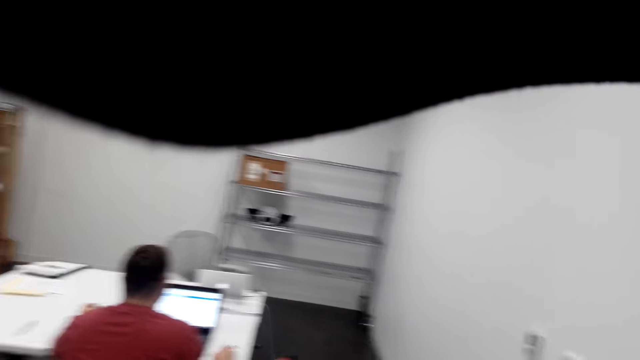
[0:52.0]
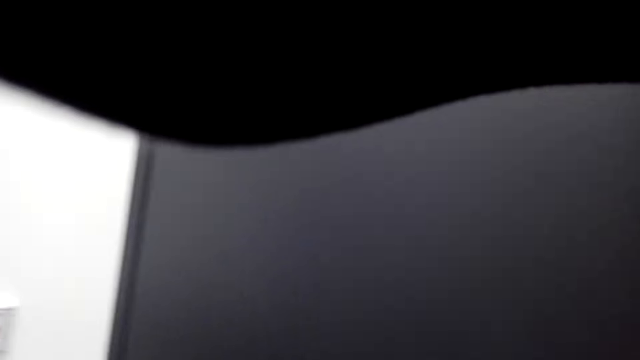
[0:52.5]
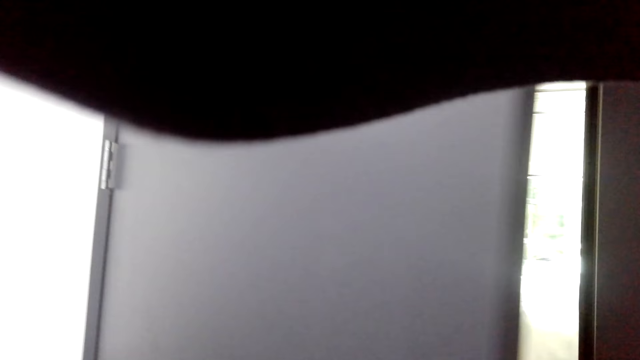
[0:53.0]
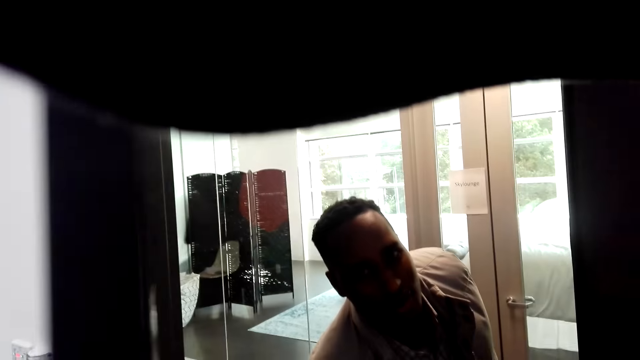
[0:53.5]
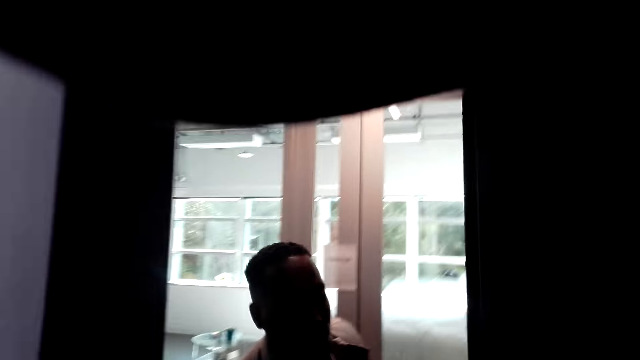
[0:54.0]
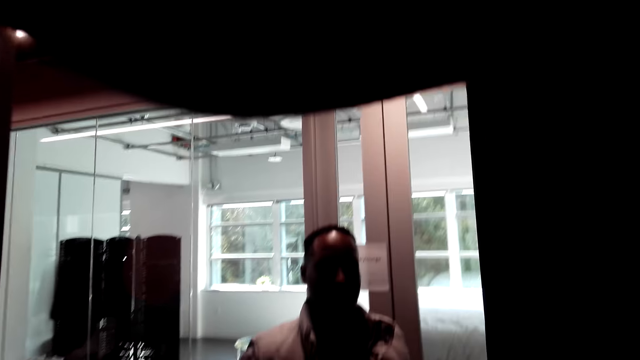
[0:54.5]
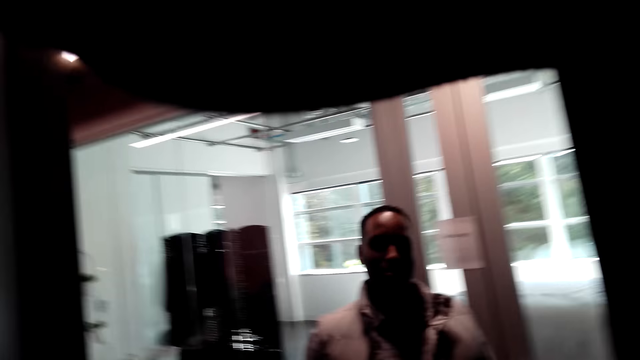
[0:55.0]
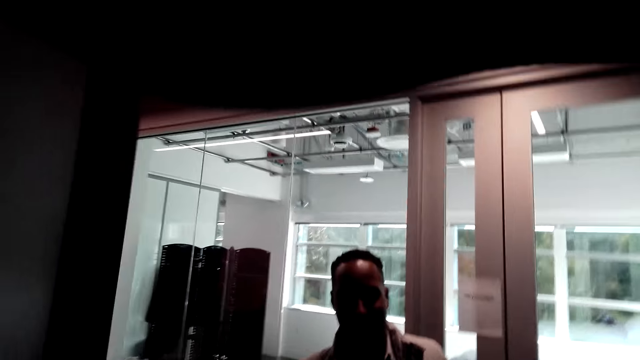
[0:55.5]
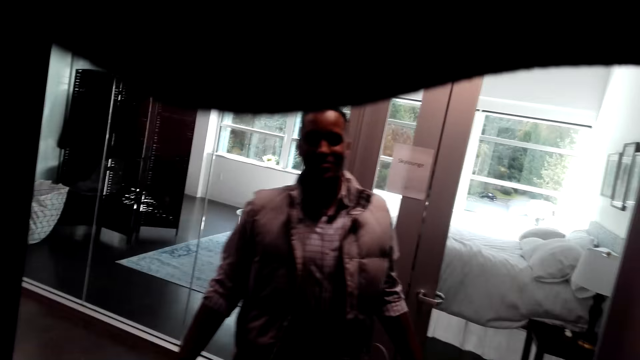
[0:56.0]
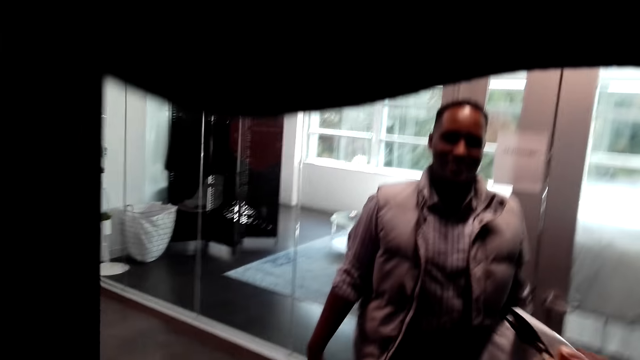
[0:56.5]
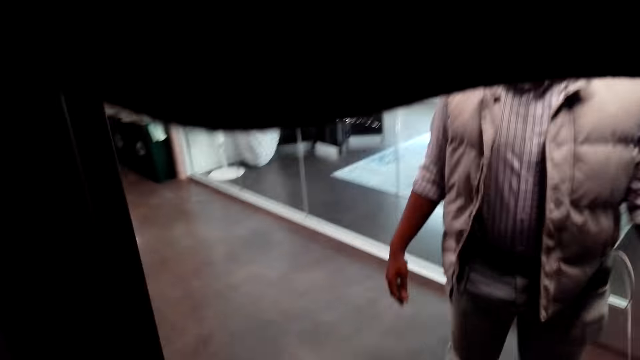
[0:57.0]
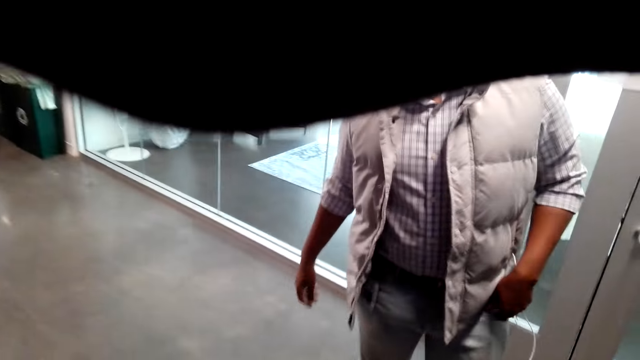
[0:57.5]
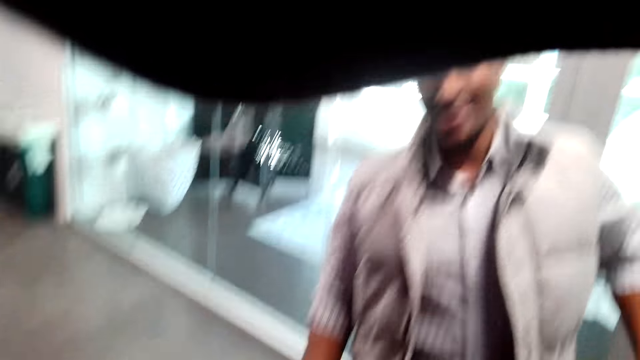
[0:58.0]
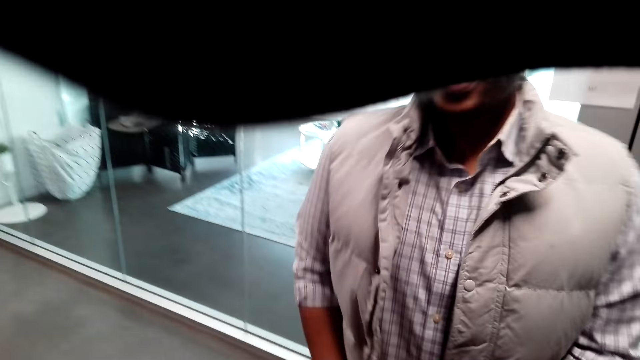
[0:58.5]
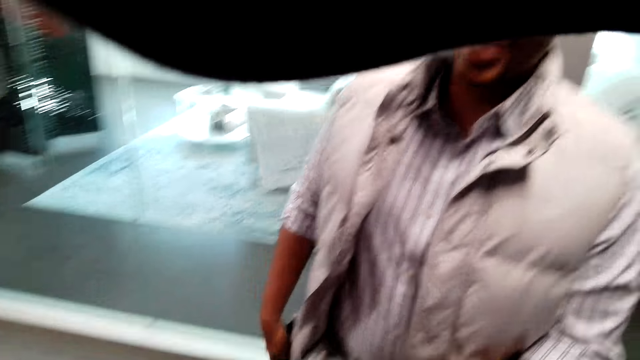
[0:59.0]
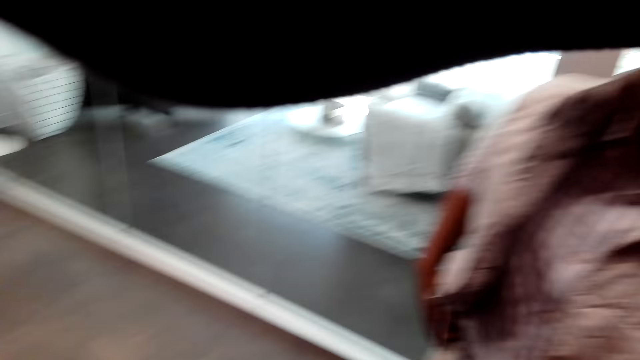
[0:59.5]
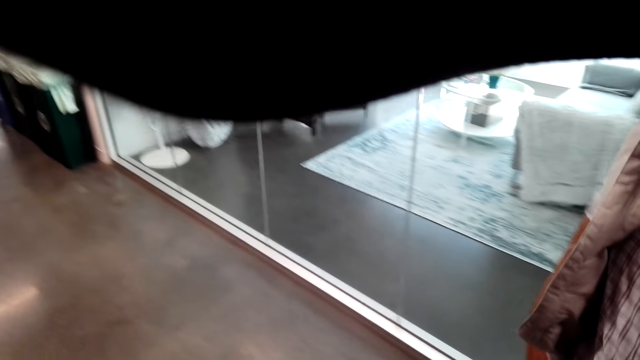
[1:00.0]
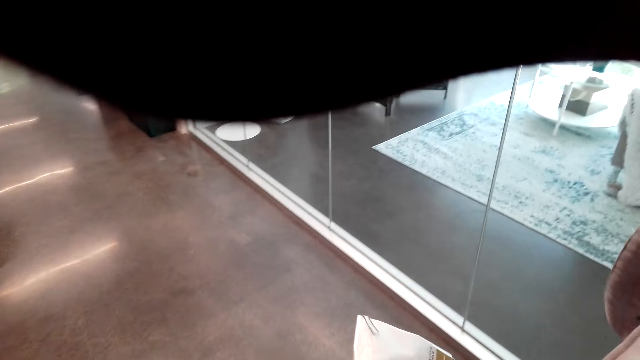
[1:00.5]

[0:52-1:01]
The camera wearer talks with a man. Another man opens the door. The camera wearer talks with the other man. They walk around. The other man talks with the camera wearer.

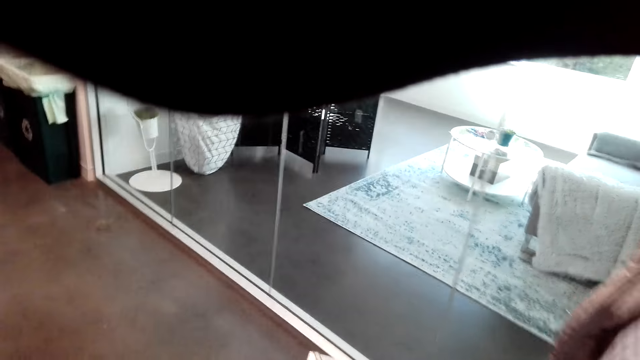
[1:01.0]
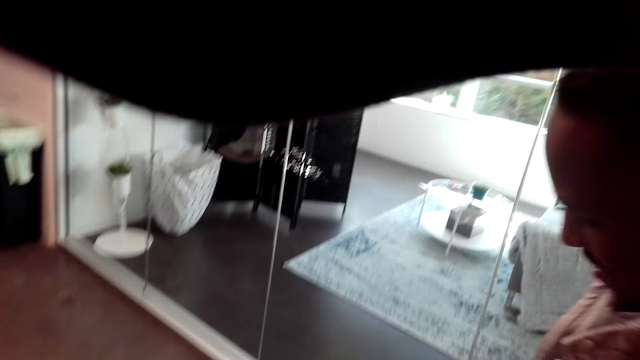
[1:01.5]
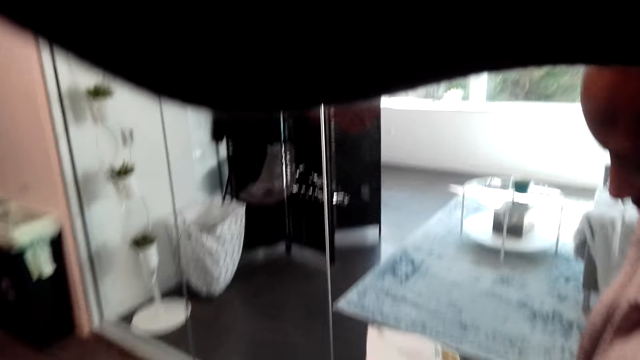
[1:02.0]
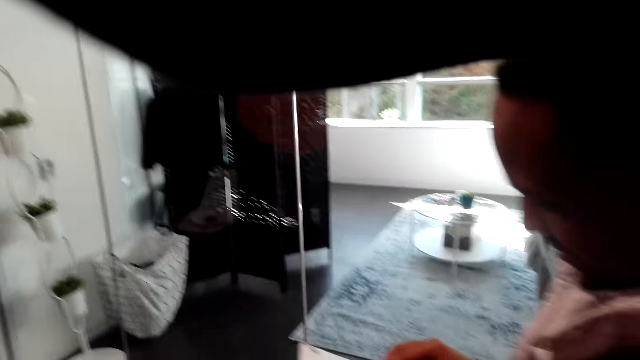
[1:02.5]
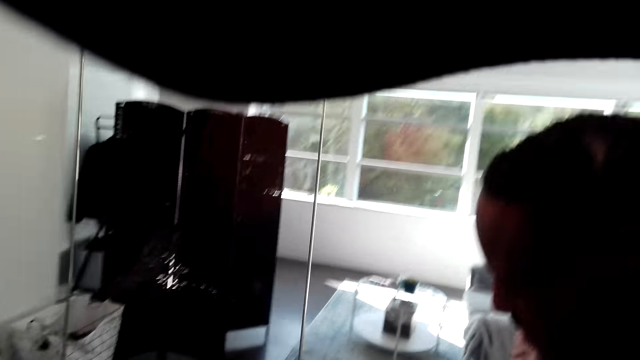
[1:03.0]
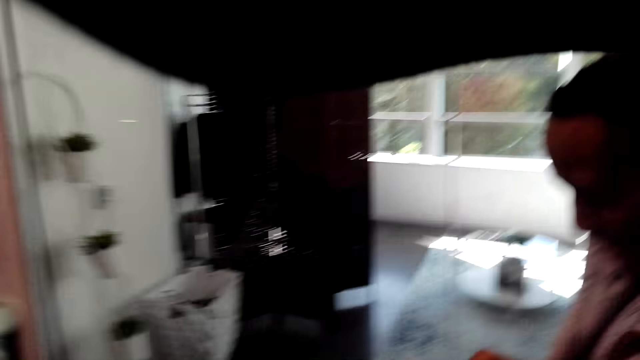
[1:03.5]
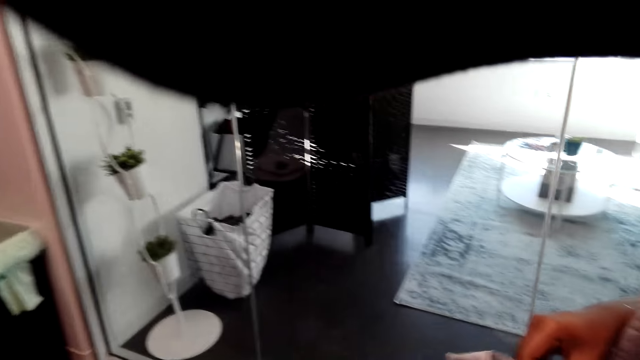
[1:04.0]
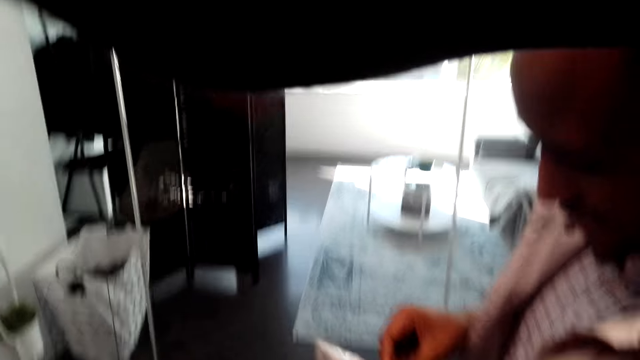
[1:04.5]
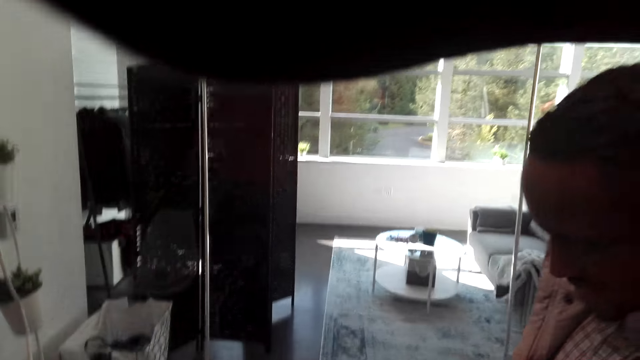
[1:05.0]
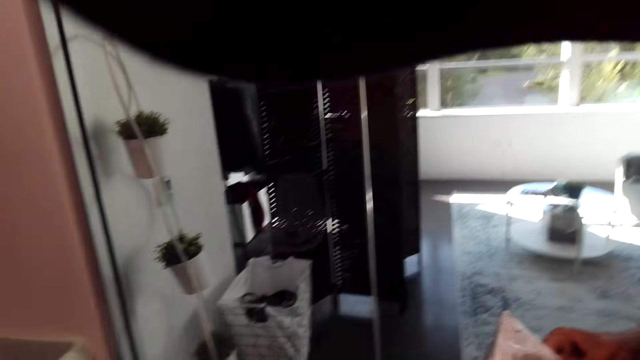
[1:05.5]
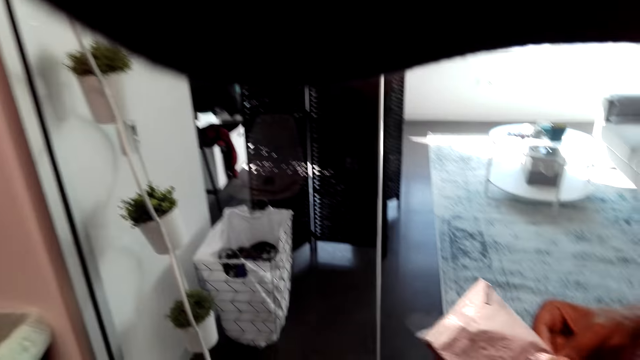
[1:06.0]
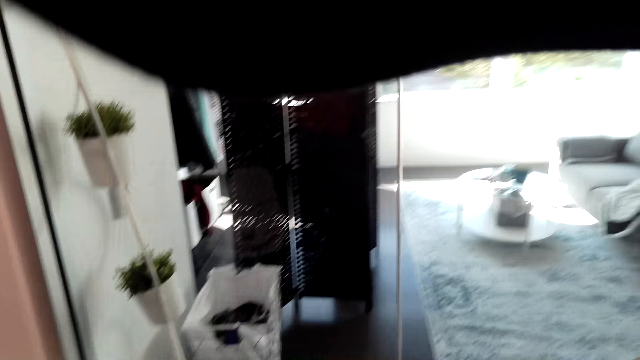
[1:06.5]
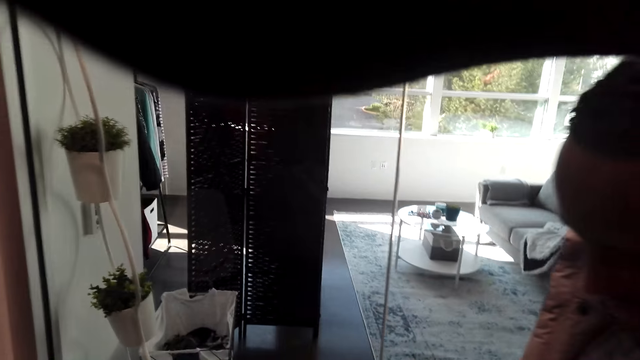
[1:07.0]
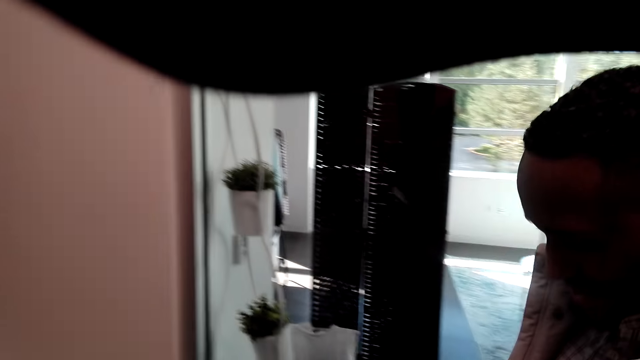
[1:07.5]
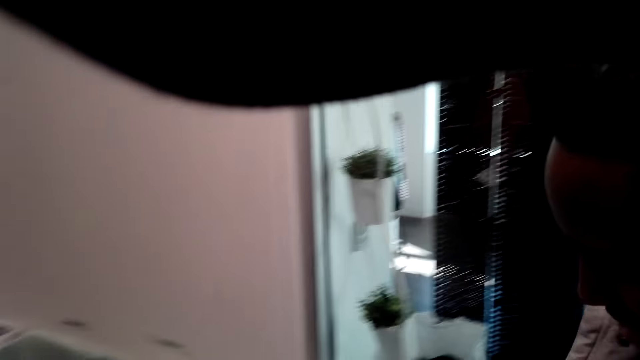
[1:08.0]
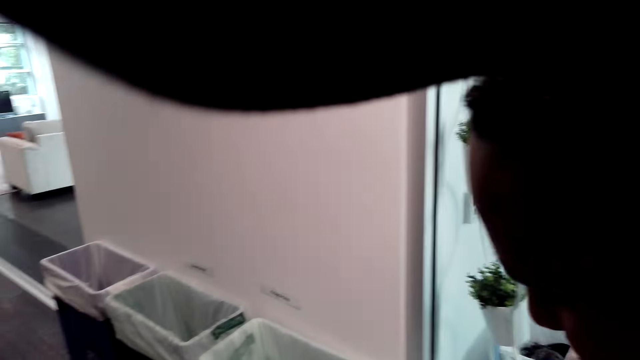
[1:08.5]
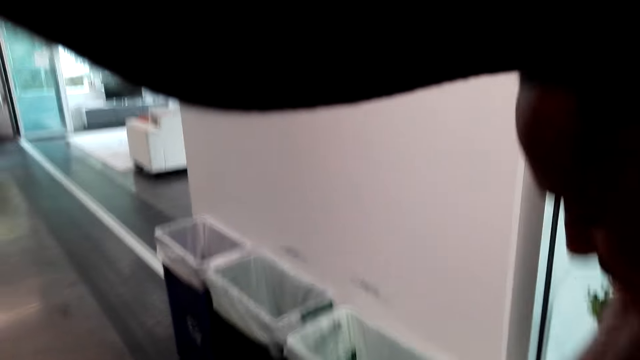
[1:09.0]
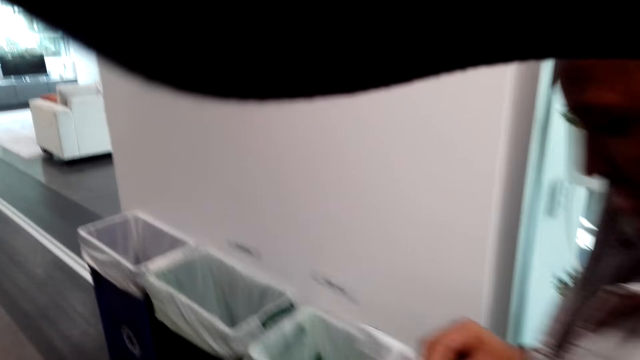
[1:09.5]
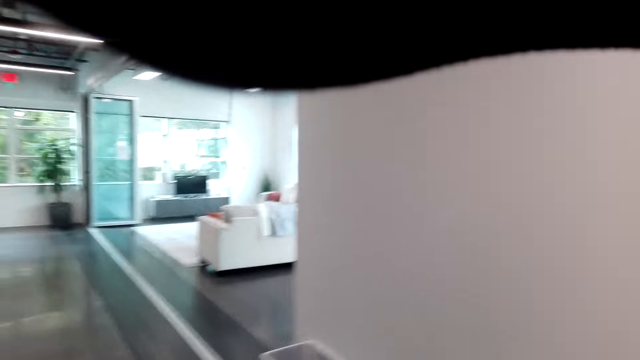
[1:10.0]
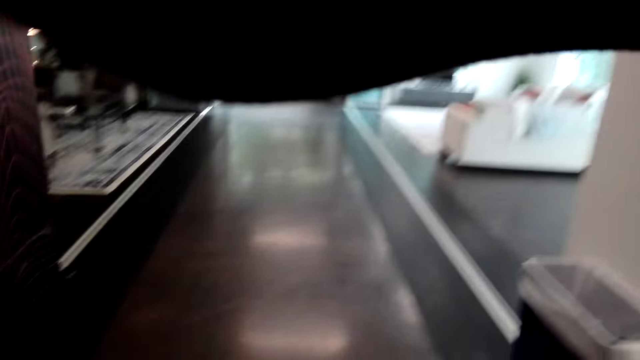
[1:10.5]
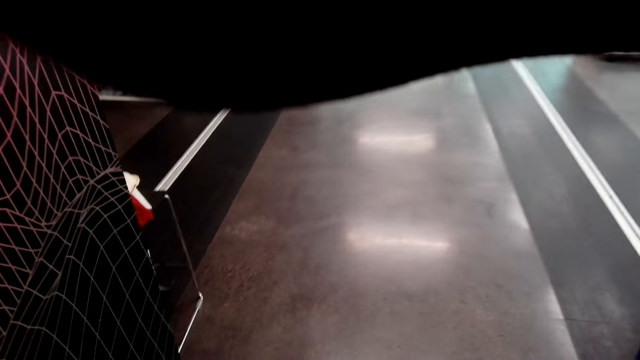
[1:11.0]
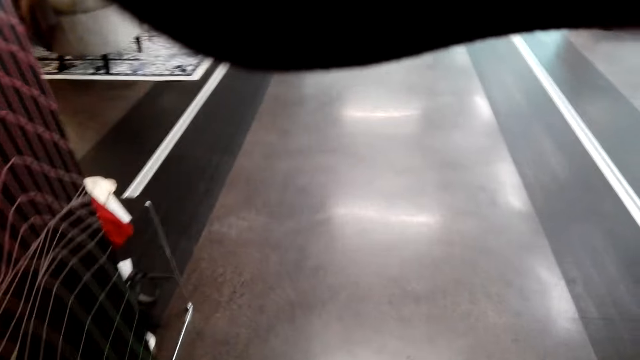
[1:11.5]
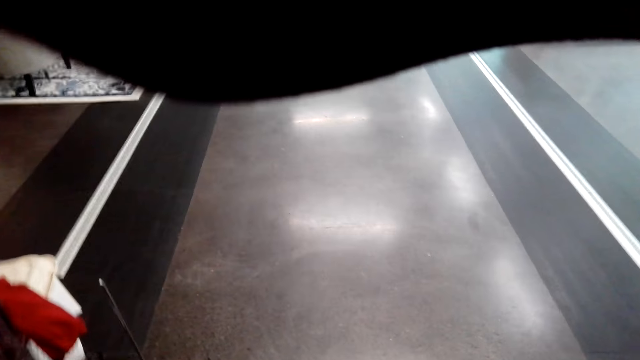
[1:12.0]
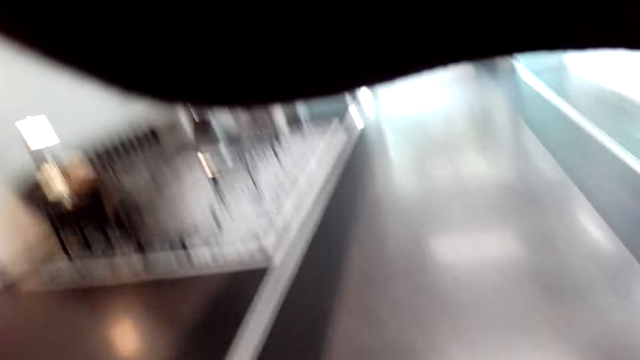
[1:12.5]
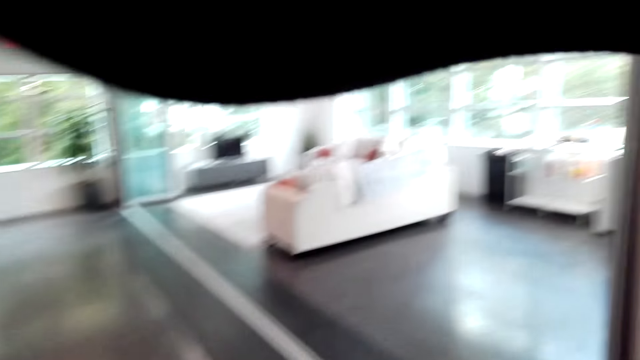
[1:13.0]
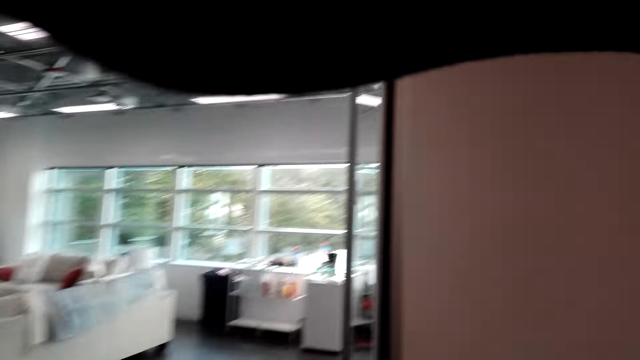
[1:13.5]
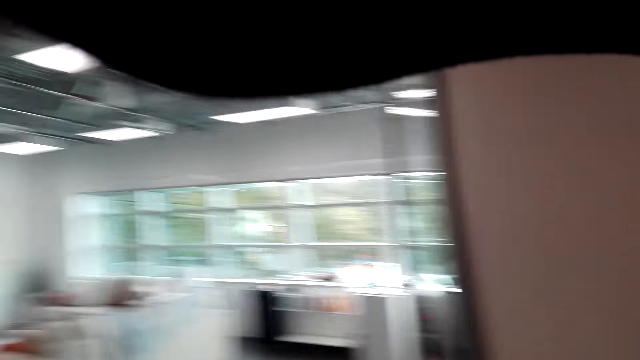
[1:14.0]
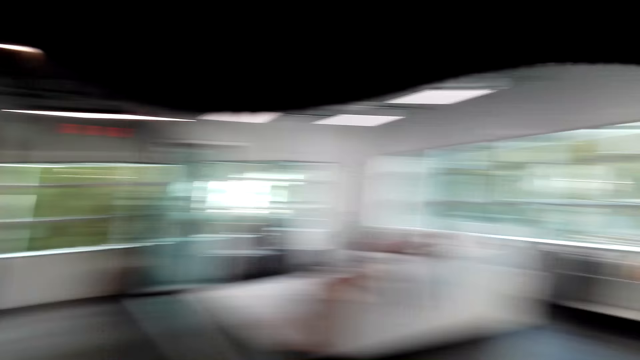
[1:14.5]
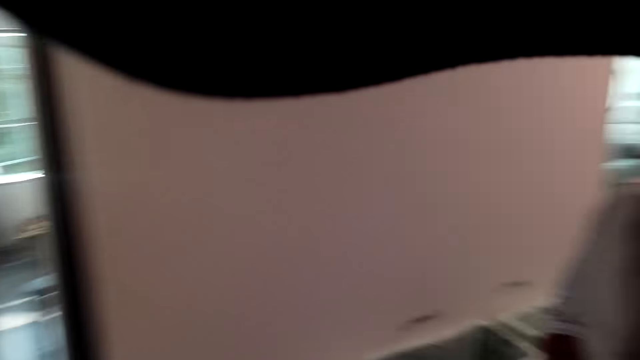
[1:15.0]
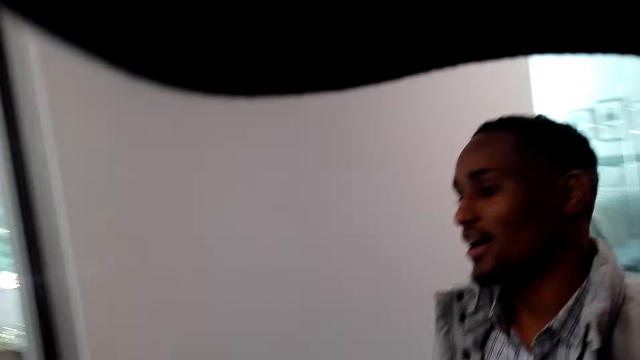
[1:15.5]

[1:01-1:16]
The camera wearer talks with a man. They give the man something. The man walks around with the camera wearer. The camera wearer moves around the room. The man talks with the camera wearer, walks around the room, holds a book and talks with the camera wearer. The camera wearer talks with the man. They move around the room.
